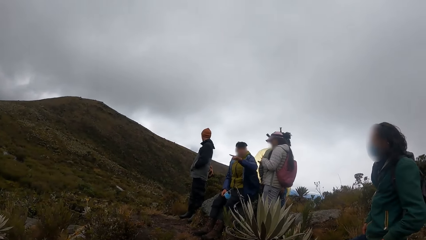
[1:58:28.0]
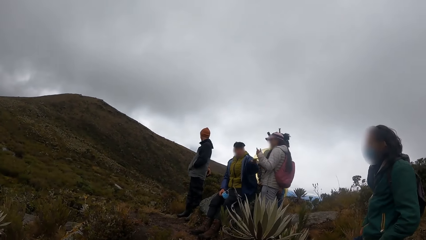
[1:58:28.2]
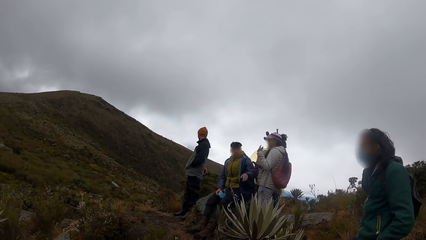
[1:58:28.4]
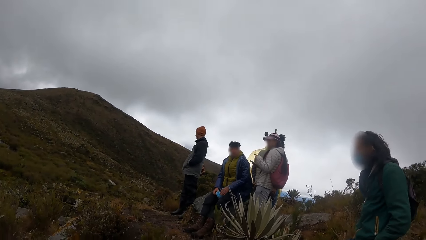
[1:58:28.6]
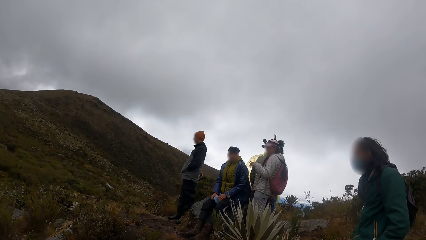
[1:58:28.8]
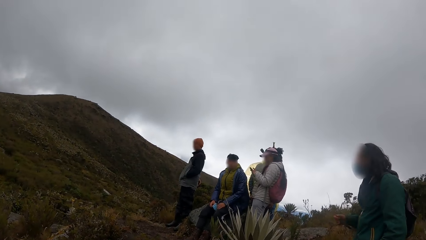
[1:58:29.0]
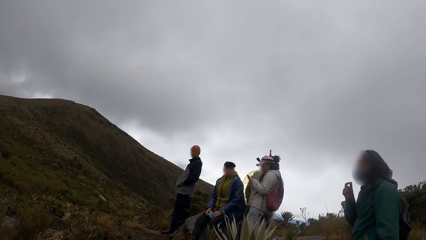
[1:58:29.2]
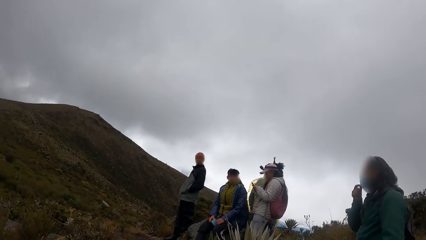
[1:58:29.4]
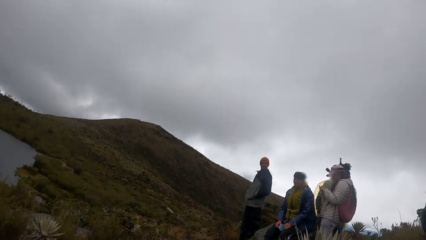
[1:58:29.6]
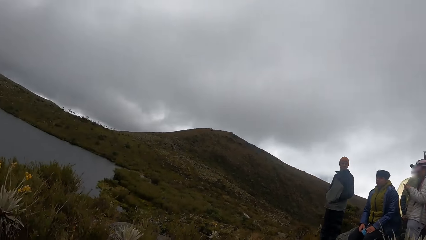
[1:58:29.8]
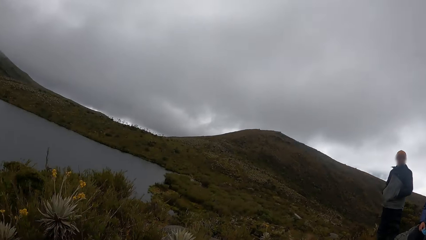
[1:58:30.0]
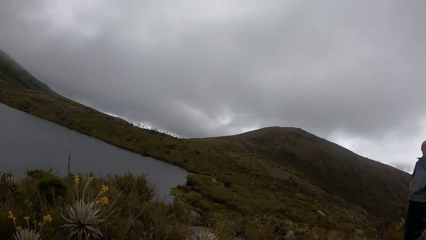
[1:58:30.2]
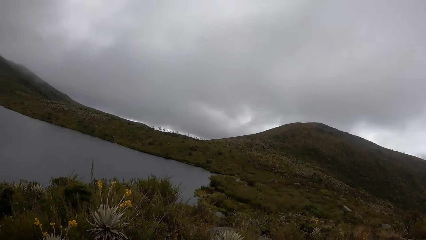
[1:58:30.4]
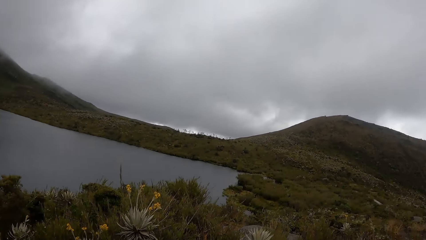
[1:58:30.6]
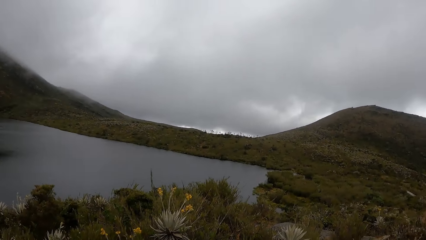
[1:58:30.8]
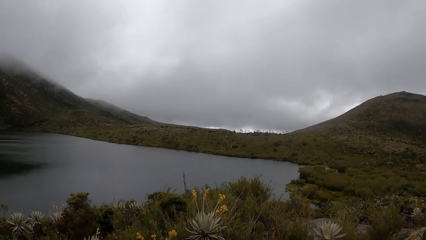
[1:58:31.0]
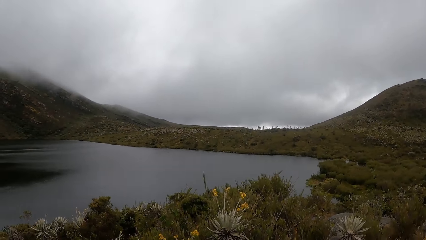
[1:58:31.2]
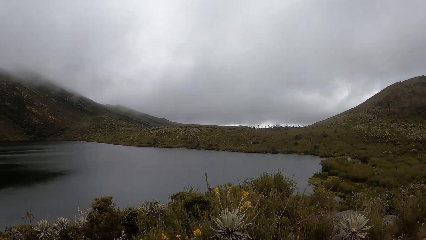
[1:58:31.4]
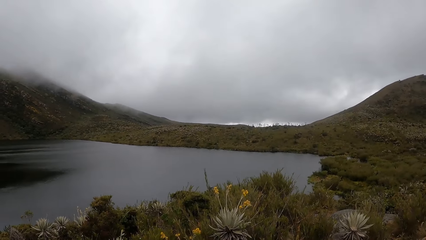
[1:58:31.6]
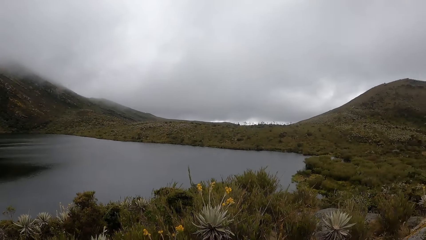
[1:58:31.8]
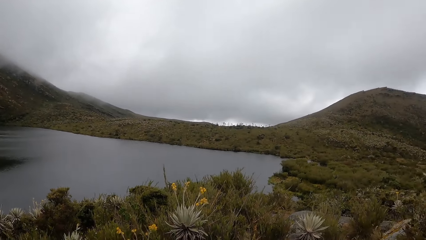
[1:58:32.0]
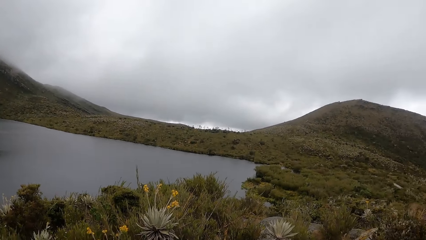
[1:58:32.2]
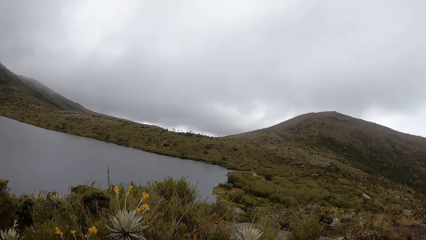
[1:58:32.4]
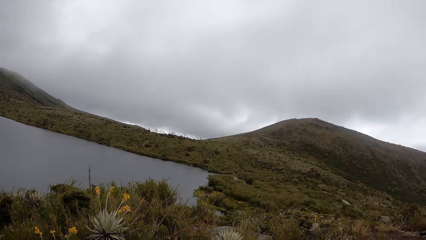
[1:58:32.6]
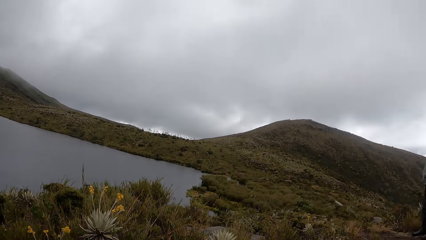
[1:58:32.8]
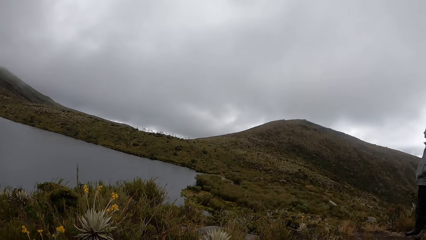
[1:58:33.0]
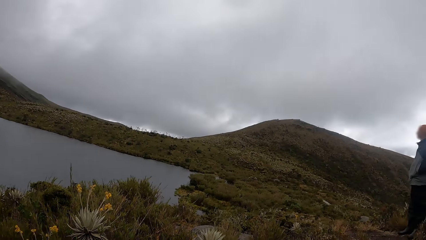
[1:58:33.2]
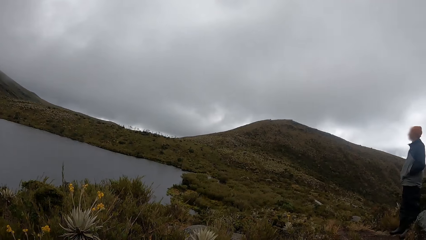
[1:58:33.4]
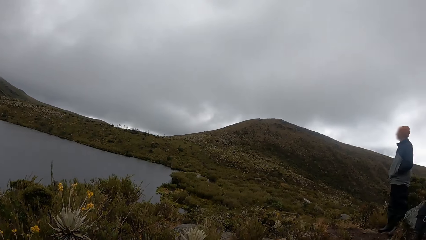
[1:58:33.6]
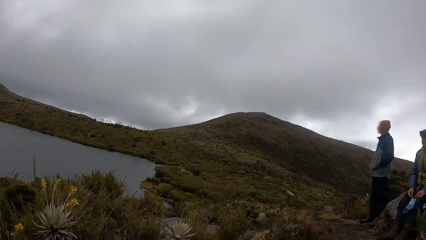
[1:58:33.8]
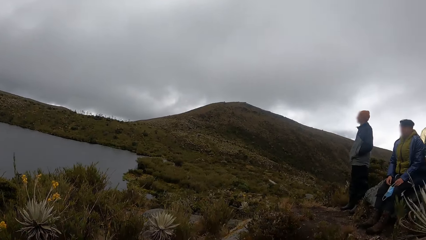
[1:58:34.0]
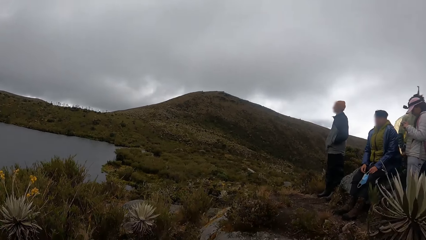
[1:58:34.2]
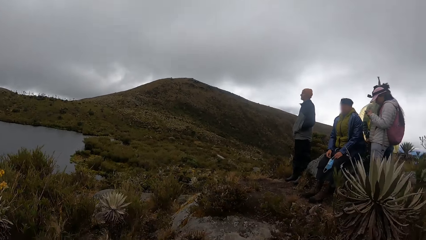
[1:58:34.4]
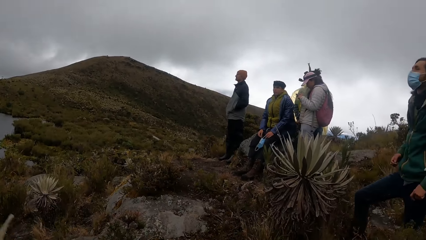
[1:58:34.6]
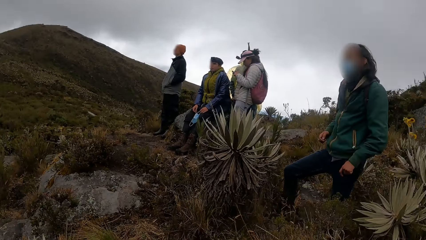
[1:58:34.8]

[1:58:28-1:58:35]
The woman uses the phone. The camera wearer looks around the mountains.

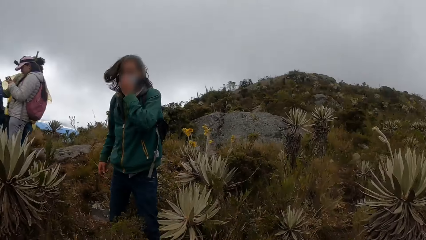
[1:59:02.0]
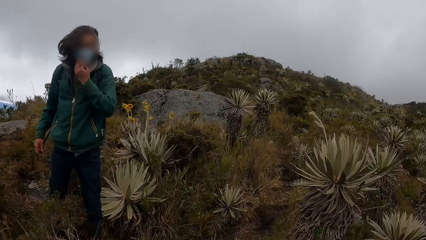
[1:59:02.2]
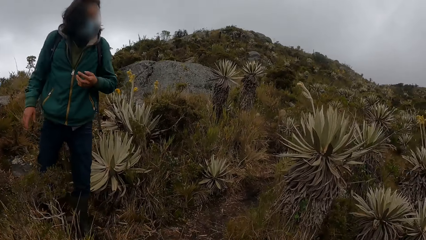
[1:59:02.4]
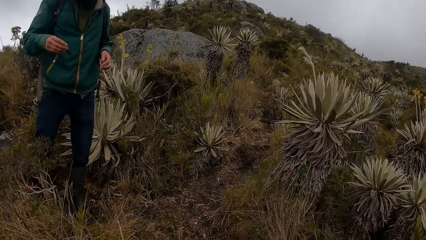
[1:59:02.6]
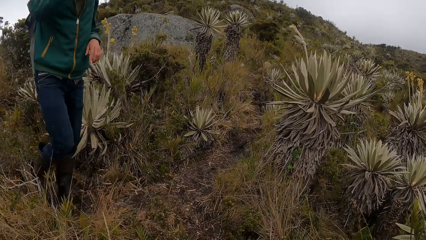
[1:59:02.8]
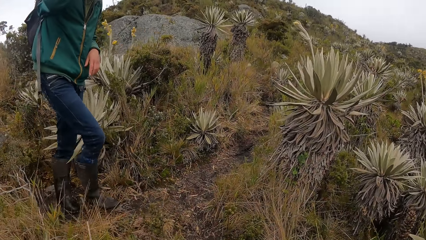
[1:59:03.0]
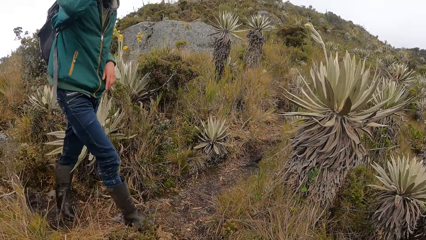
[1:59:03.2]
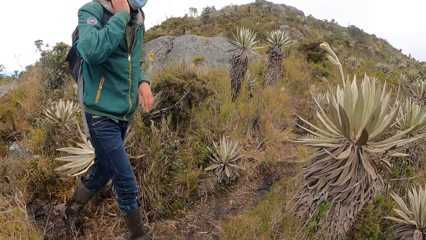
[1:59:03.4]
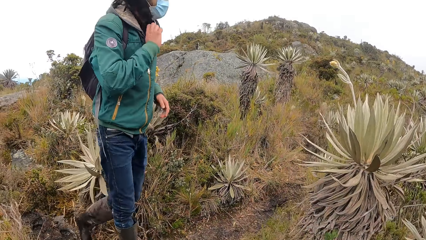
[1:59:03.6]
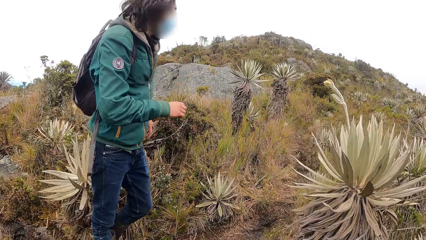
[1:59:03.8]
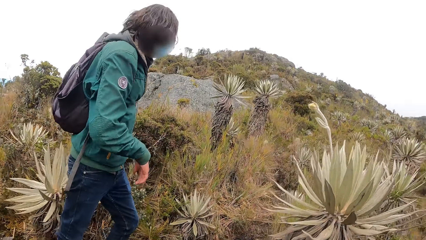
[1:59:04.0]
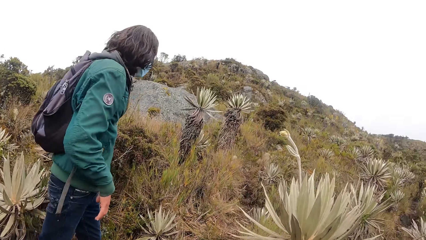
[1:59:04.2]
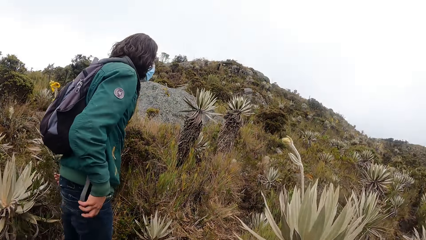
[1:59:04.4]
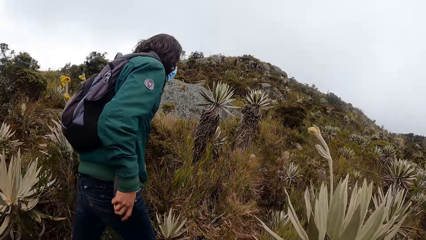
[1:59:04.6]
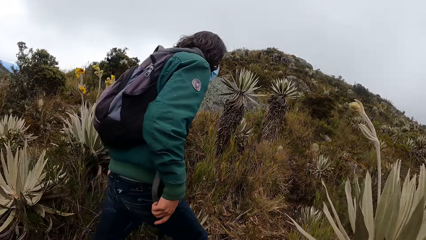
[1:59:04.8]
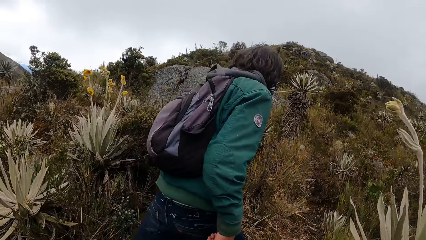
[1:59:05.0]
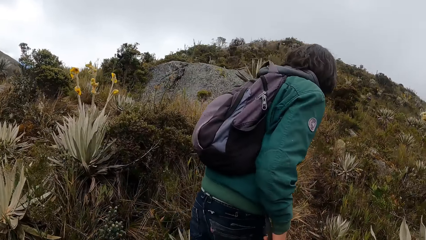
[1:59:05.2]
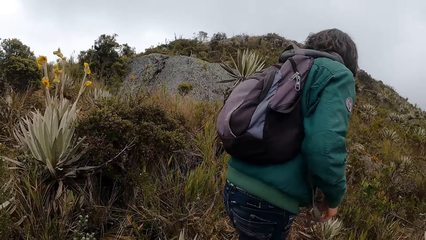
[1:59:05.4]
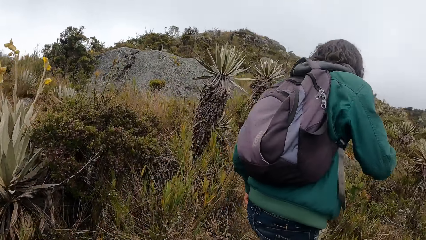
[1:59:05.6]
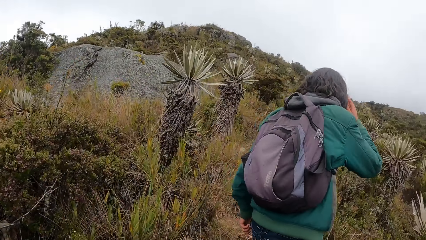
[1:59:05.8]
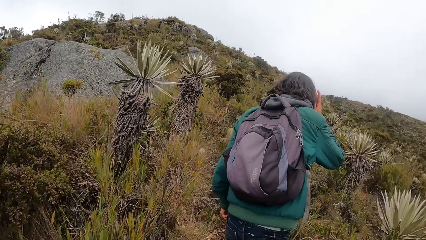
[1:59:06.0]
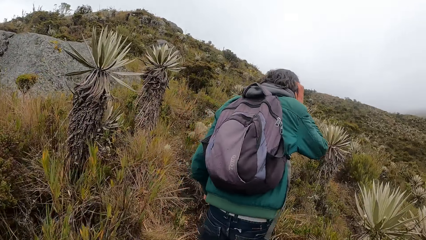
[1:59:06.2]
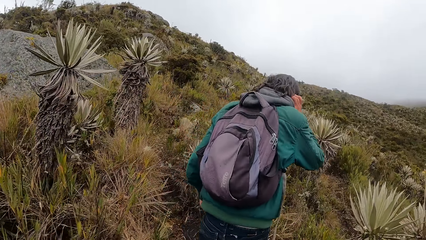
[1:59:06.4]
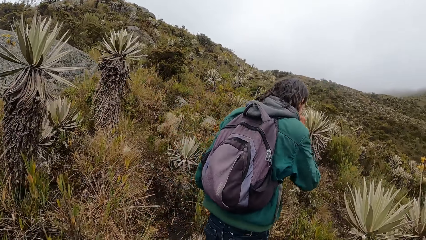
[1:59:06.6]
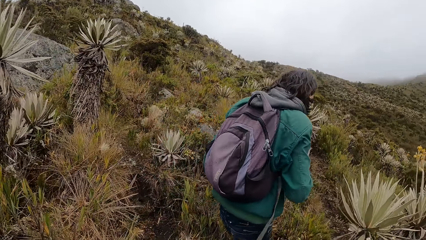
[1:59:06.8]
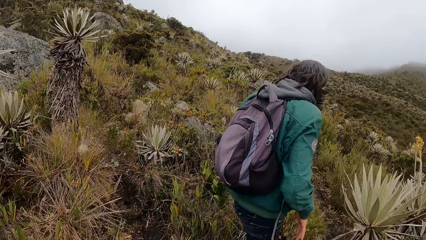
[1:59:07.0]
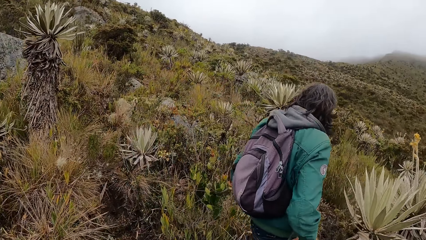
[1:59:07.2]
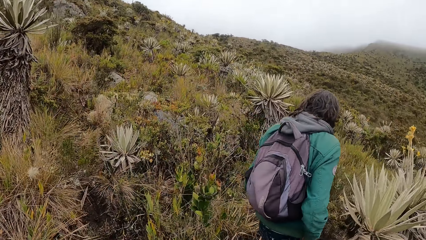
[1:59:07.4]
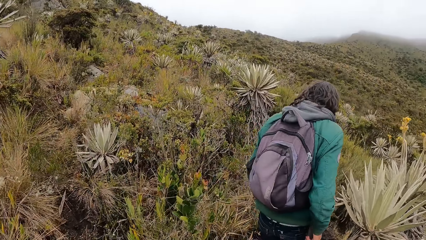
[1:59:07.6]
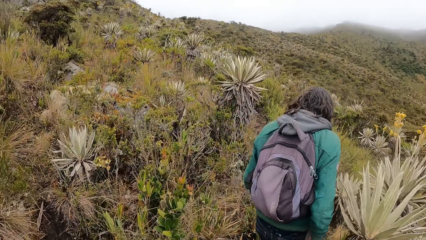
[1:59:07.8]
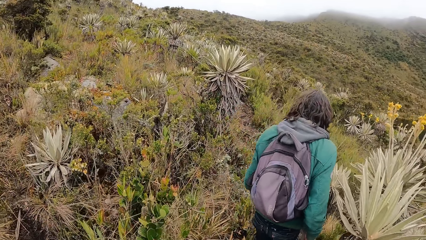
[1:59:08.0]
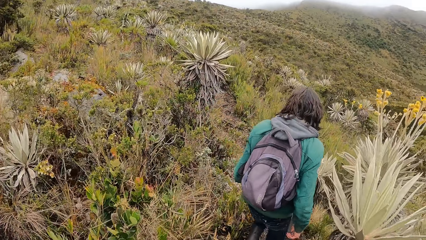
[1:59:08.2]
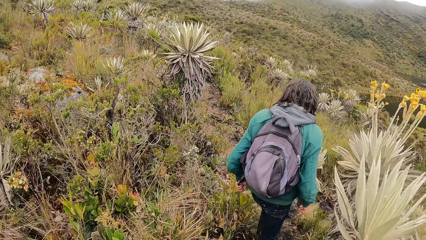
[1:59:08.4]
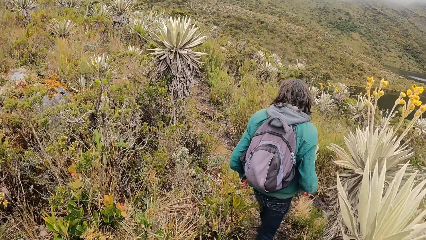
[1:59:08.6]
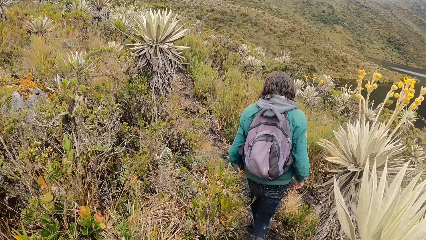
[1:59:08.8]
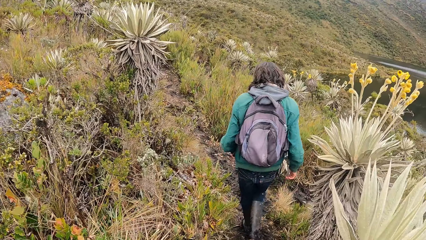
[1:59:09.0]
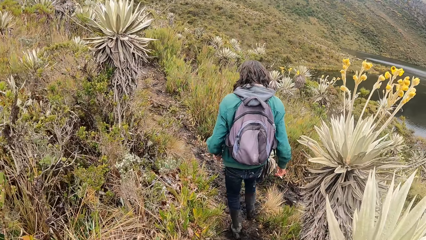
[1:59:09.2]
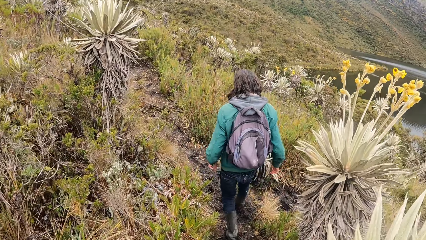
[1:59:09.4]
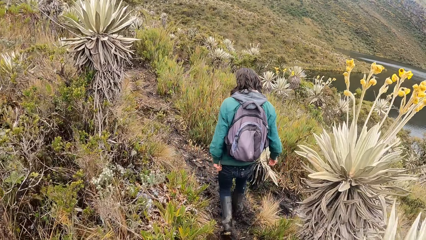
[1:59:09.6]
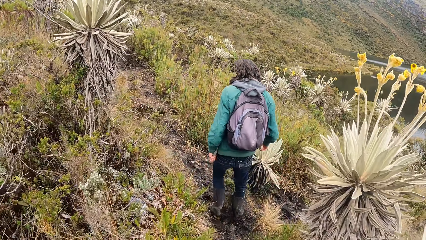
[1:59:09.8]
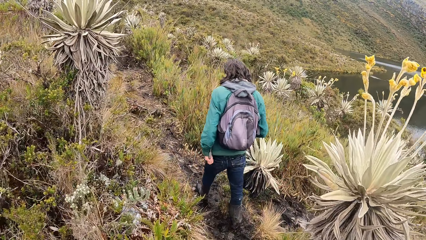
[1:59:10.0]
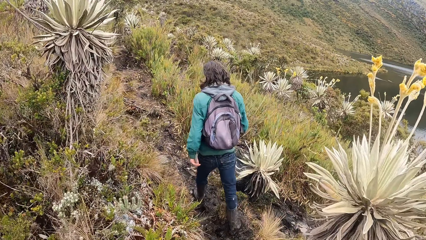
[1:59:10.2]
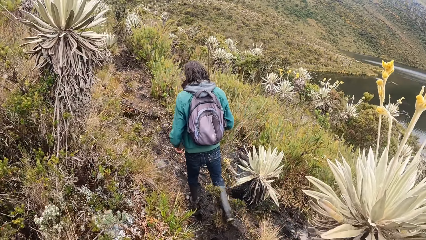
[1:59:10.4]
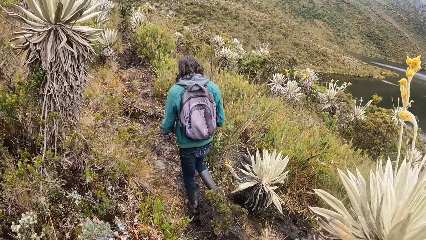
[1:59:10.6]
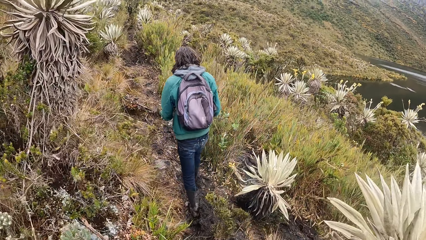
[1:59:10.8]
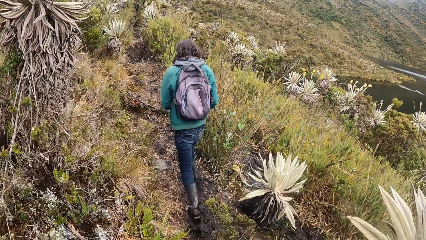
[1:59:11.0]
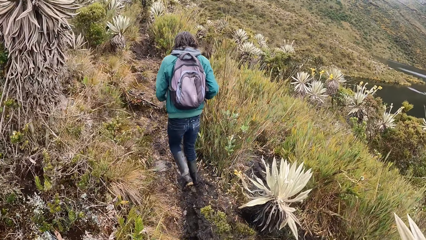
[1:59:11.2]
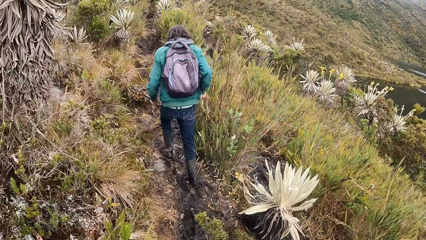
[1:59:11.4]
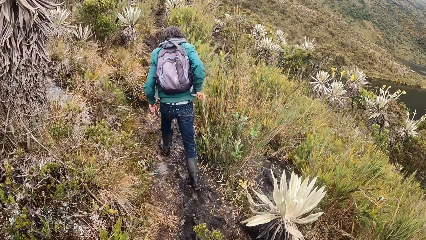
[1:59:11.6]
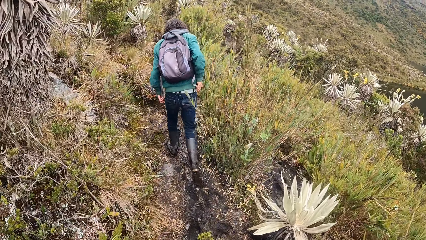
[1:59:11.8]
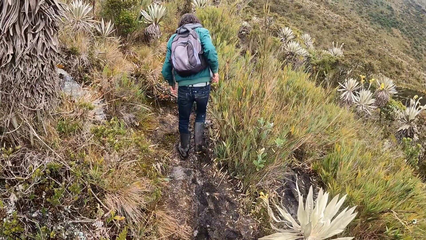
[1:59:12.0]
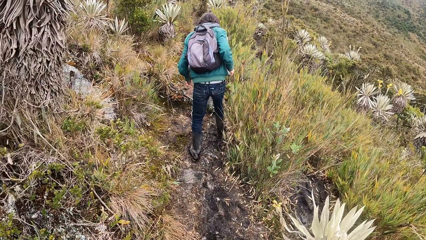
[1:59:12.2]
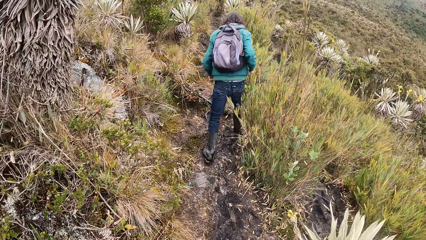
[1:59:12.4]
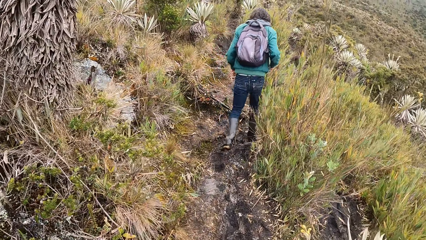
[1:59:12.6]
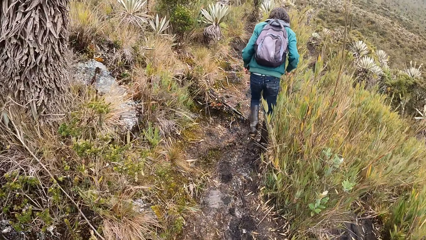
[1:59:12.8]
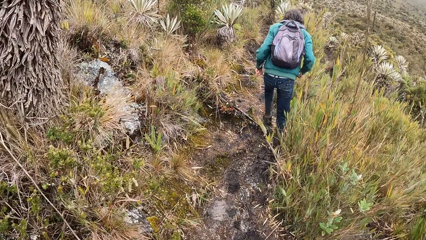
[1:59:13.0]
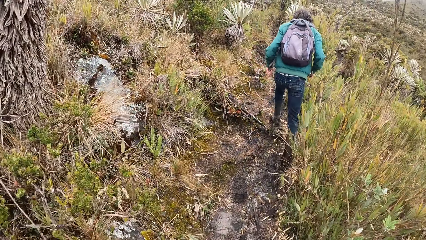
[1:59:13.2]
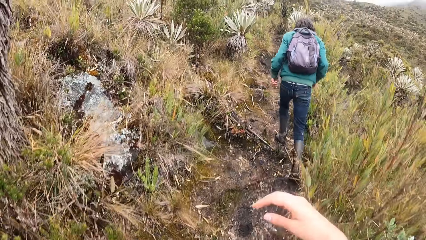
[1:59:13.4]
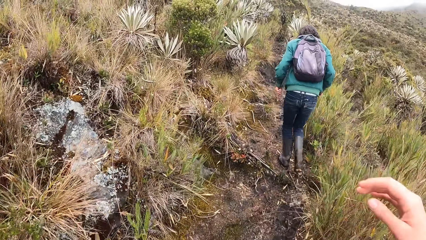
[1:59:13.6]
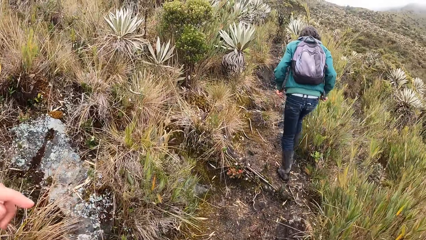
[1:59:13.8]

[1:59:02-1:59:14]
The camera wearer walks from the hill towards a lake with a man.
